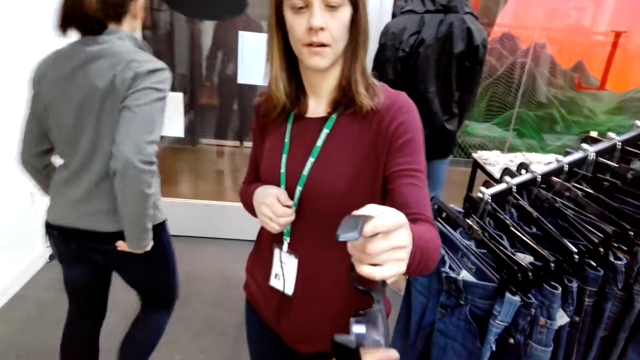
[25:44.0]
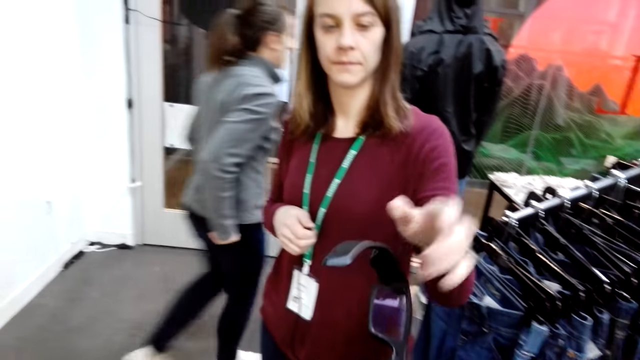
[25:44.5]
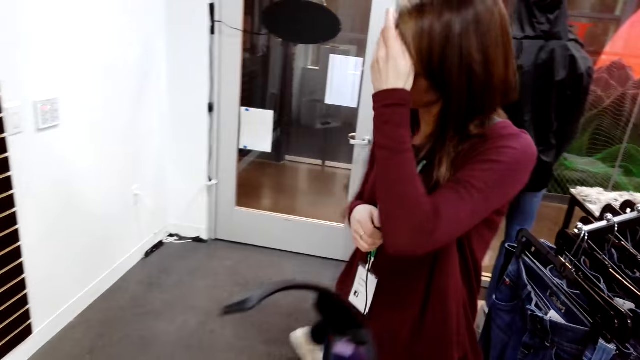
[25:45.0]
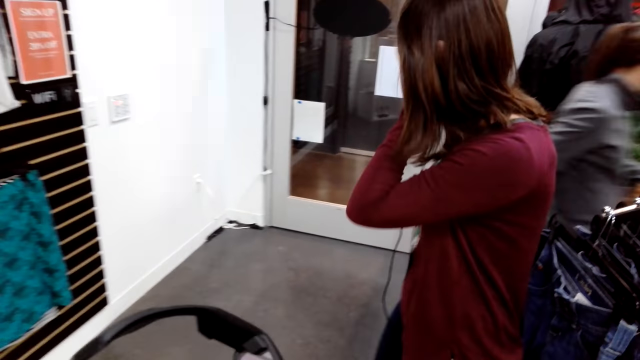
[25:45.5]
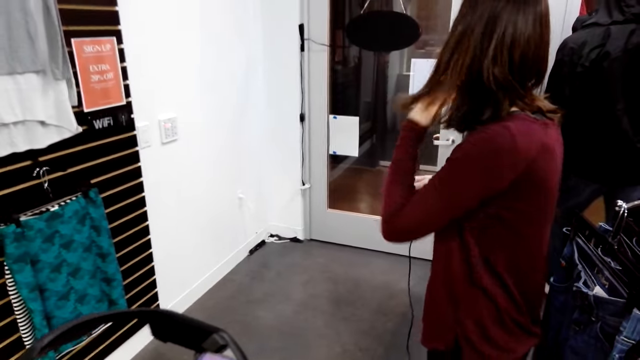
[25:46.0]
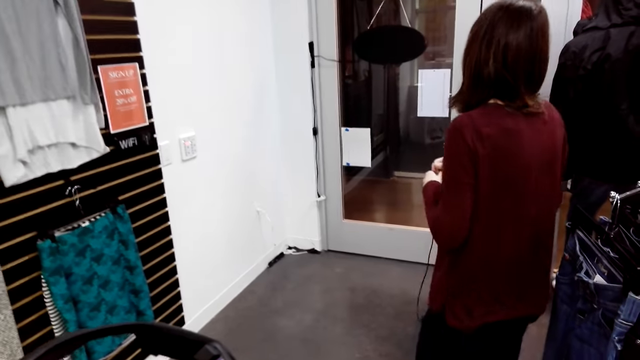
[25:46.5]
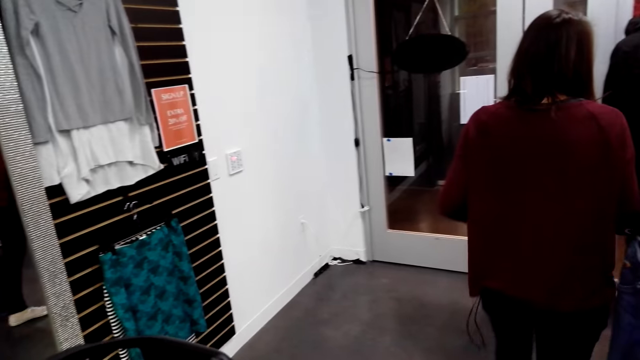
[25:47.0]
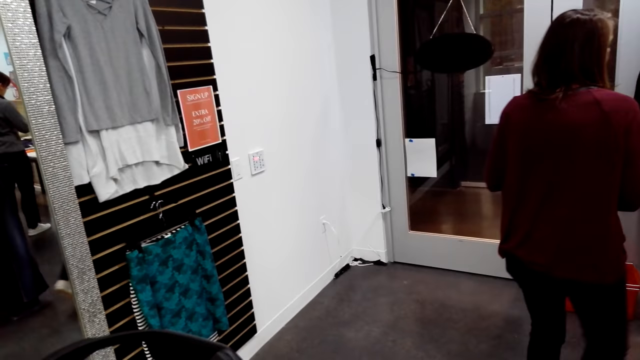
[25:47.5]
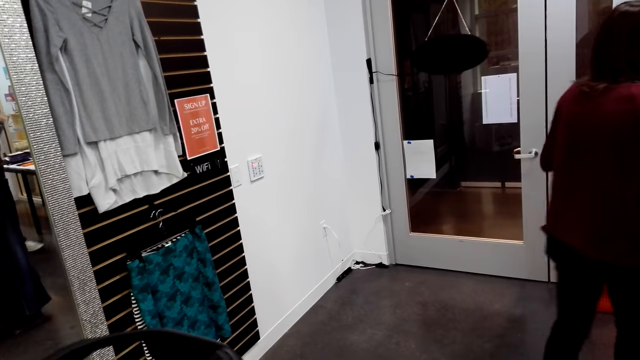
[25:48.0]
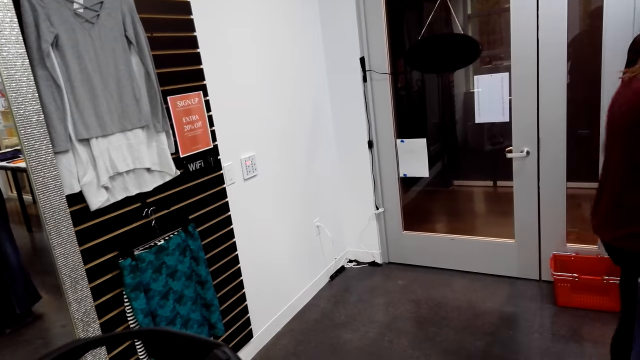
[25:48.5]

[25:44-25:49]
A woman hands the camera wearer shades. The woman touches her face. The camera wearer looks around. The woman touches her hair.
